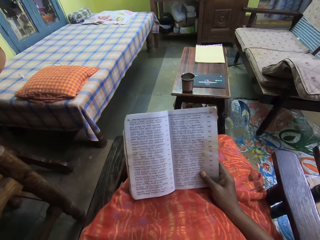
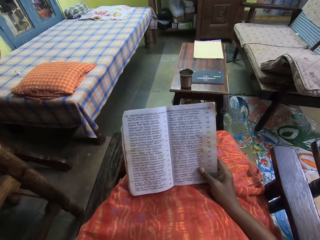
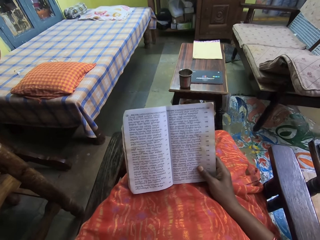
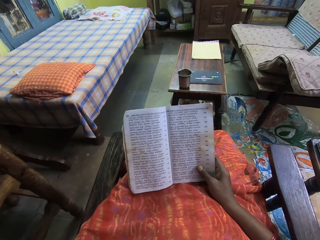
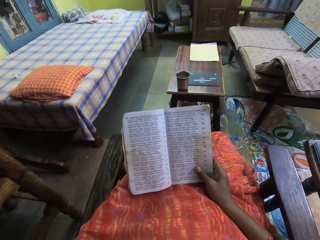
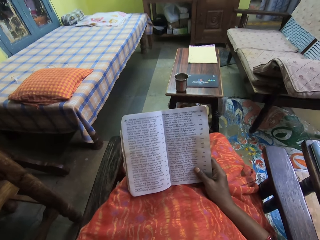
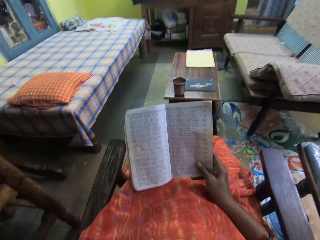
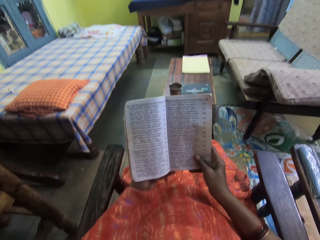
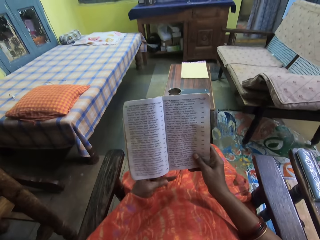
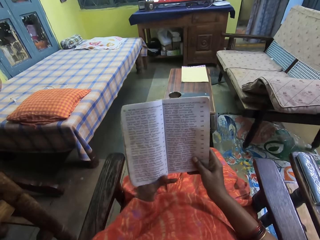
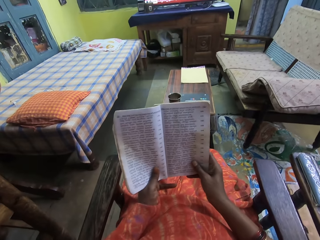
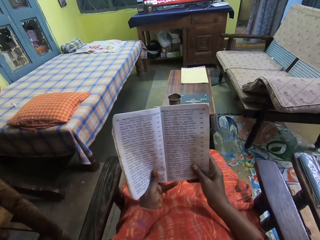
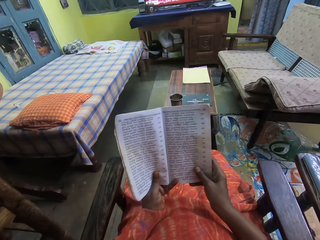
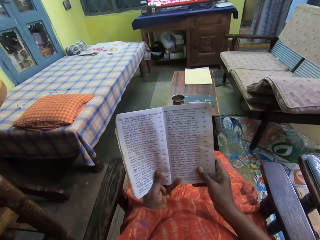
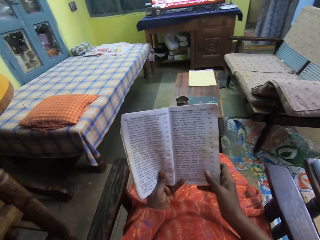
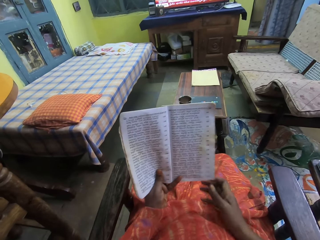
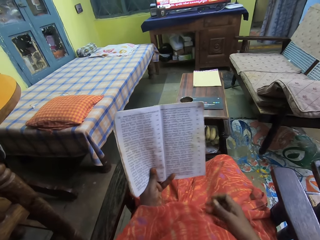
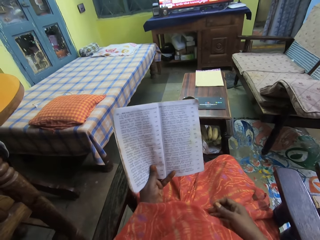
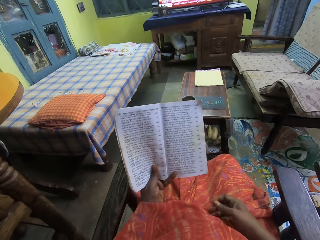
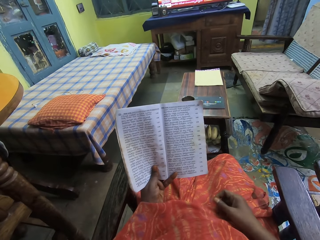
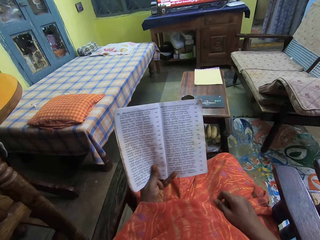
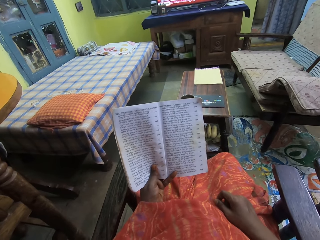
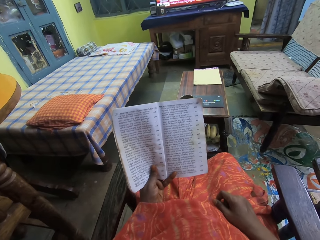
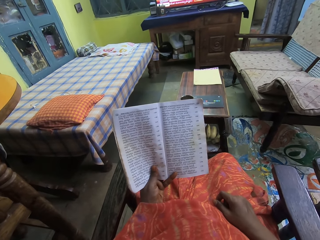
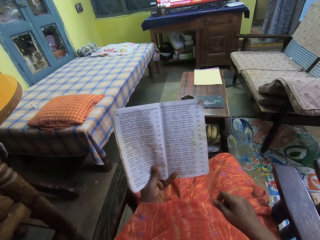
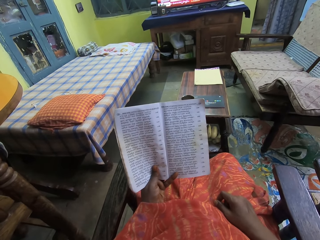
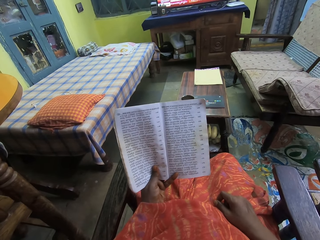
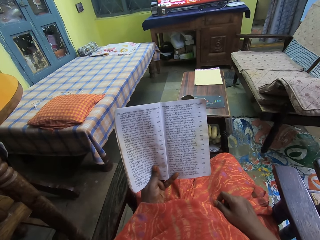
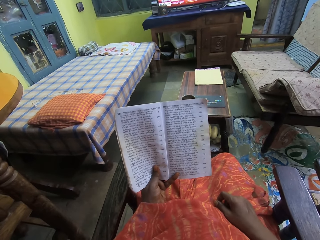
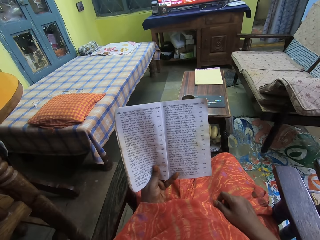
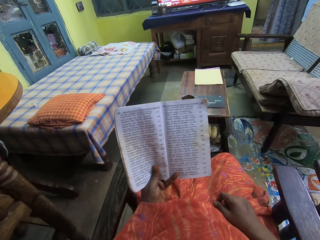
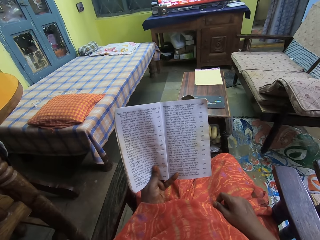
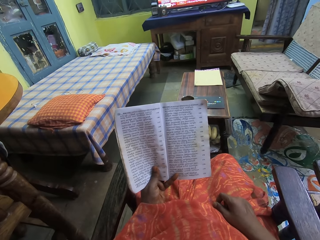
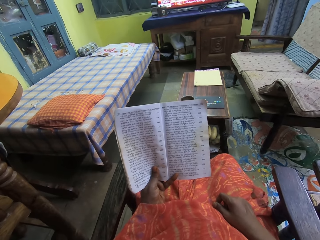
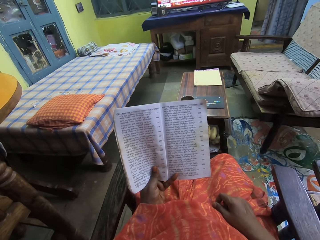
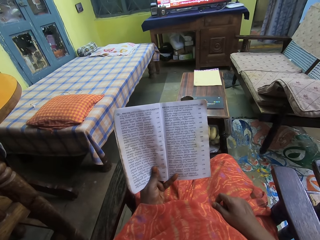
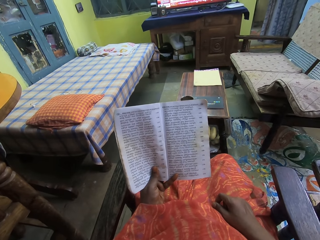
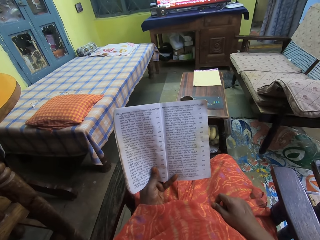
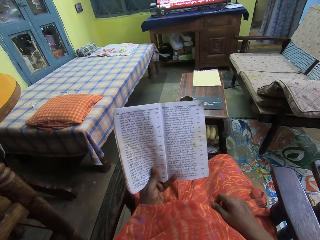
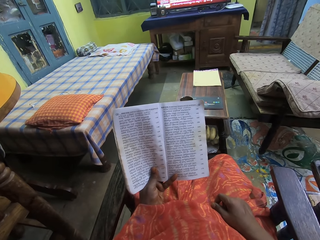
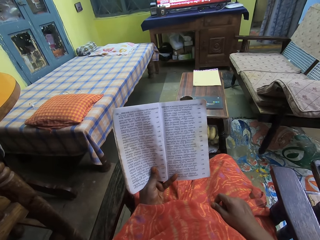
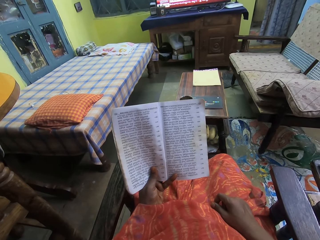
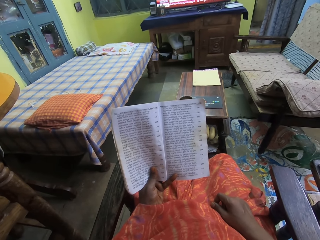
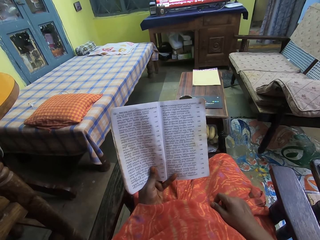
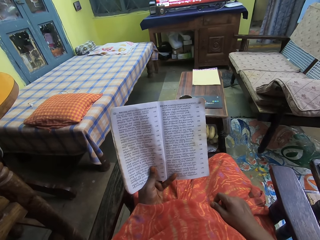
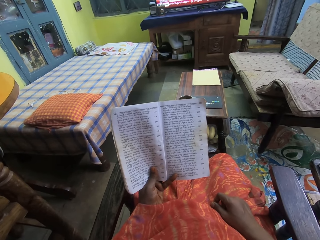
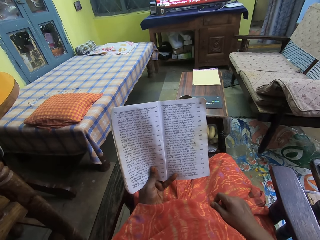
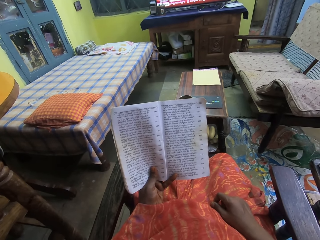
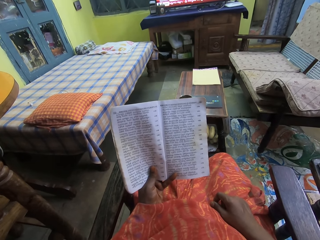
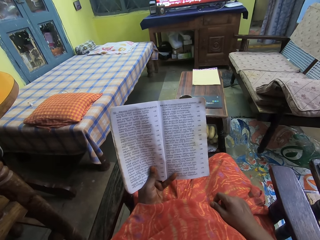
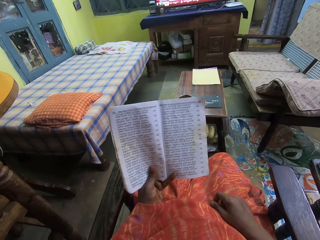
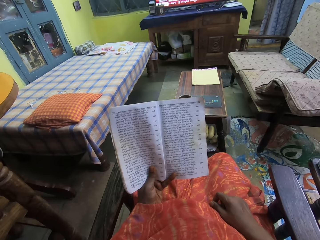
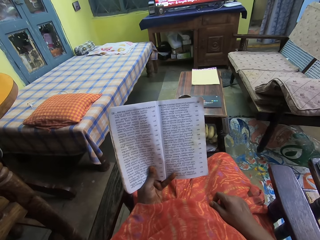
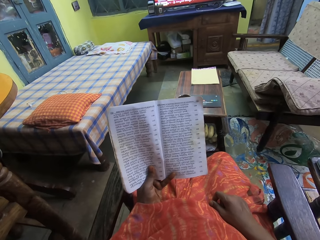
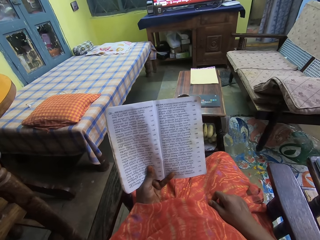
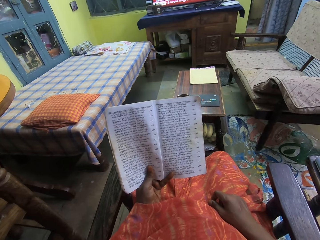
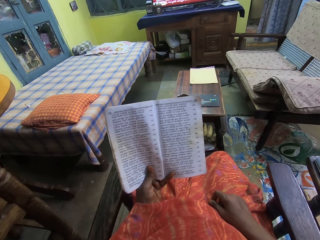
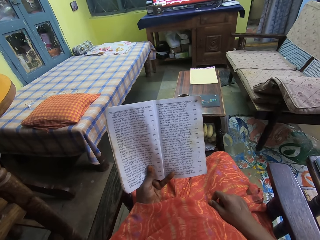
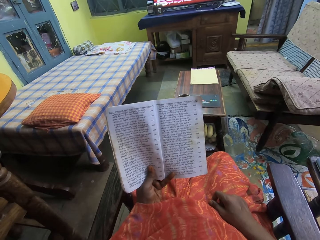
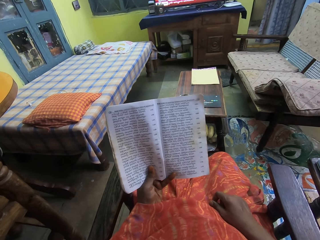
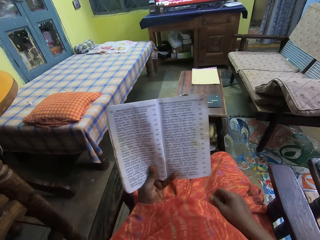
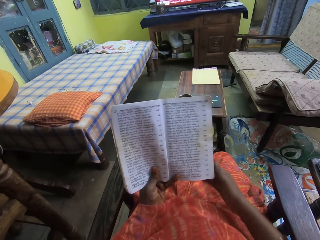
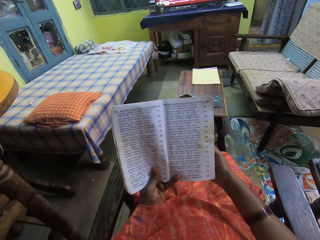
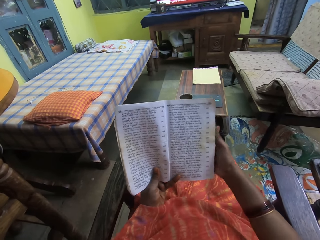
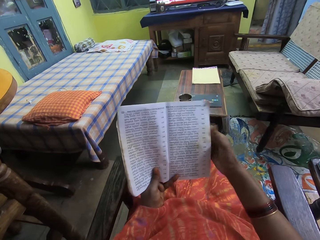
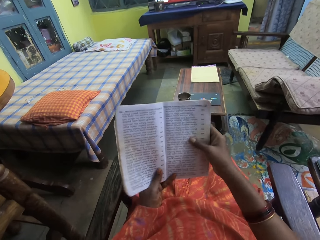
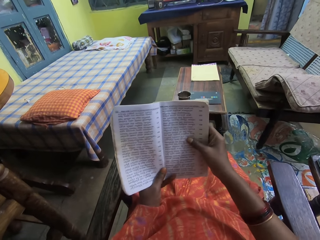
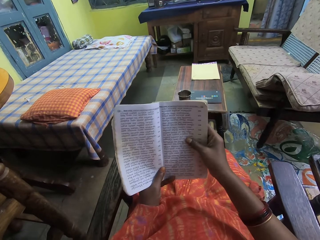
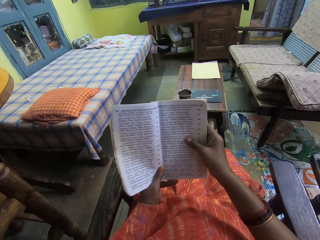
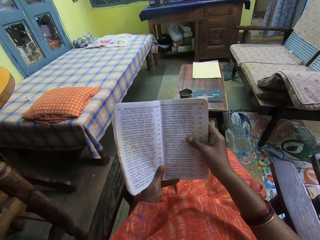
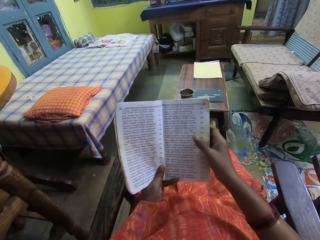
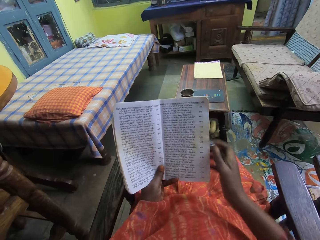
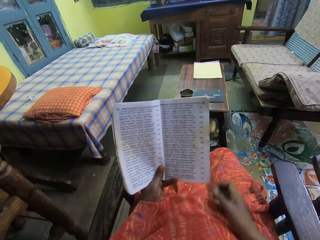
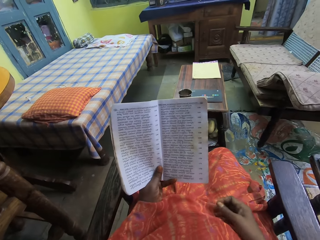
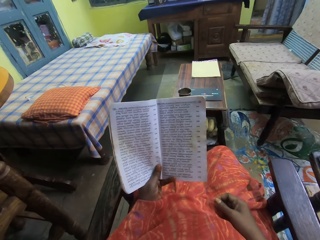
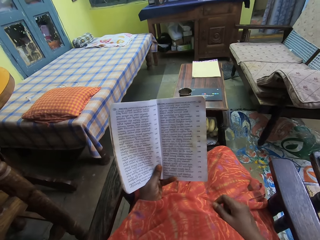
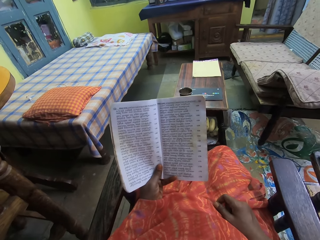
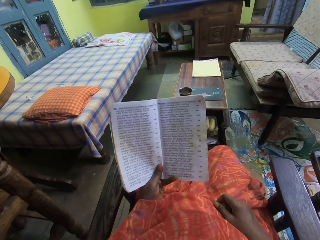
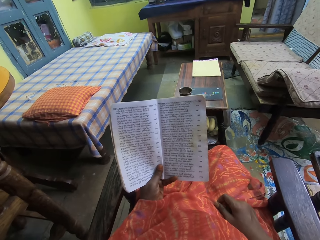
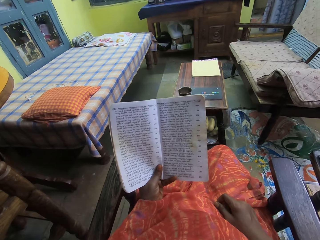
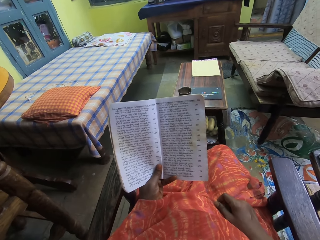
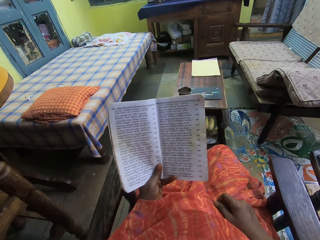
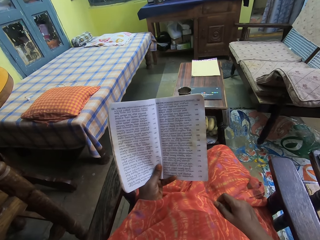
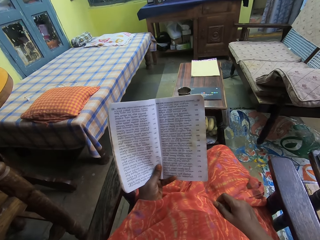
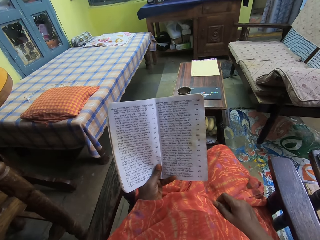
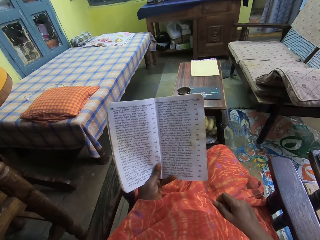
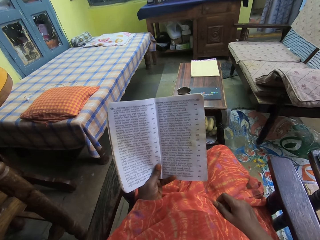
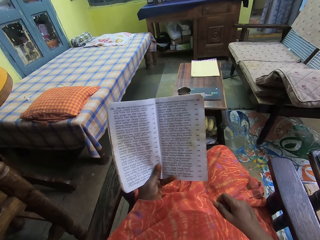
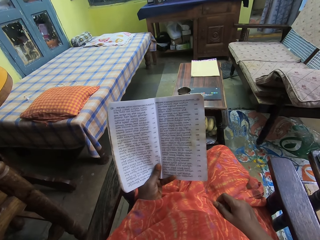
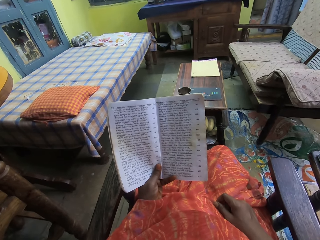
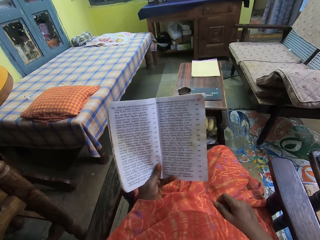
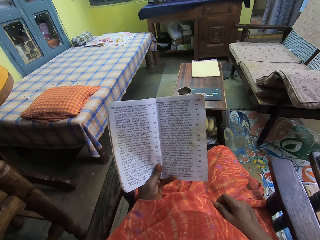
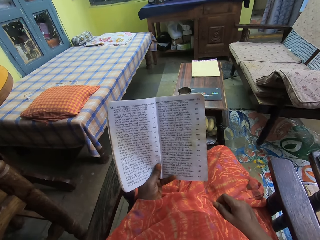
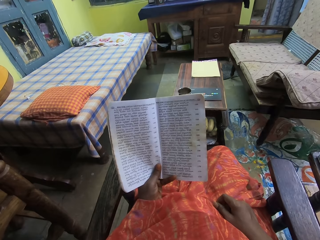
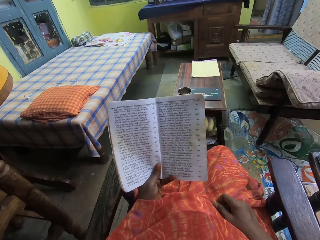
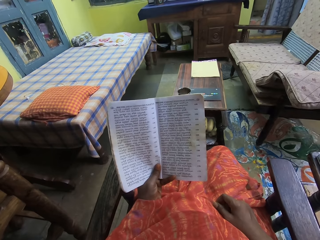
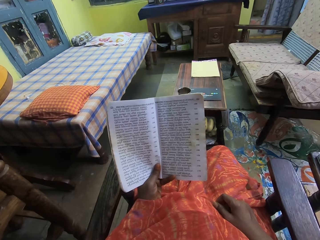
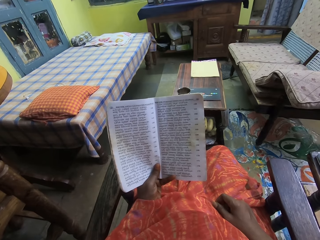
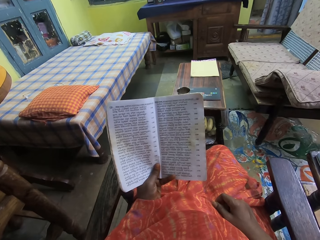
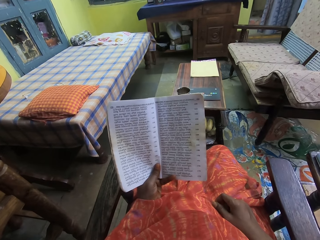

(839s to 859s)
The camera wearer raises the book. He holds the book with his left hand. He drops a hand. He holds the book with both hands. He reads the book. He holds the book with his left hand. He drops a hand.

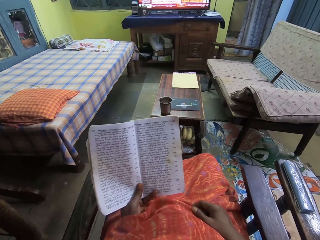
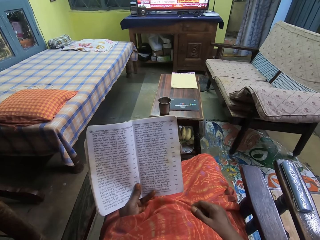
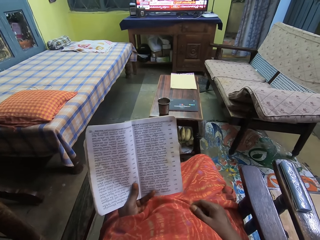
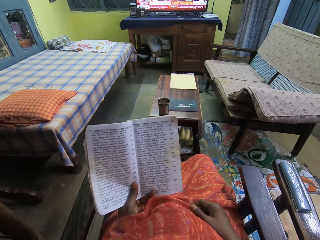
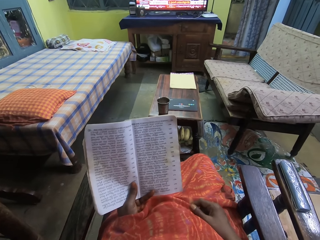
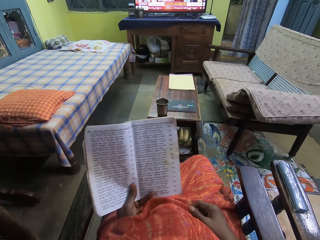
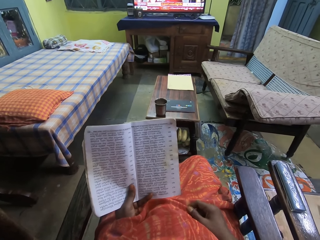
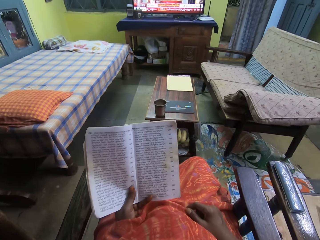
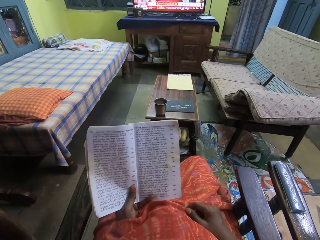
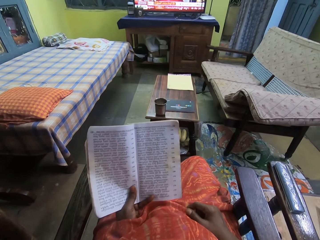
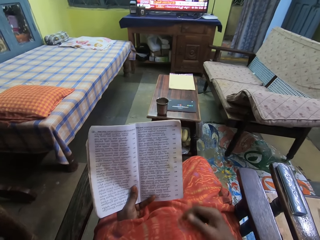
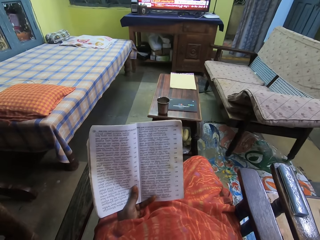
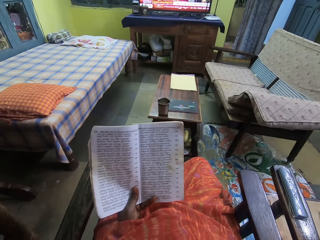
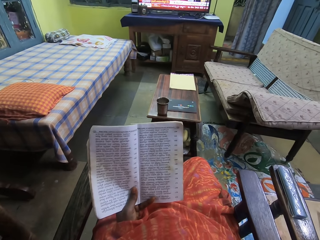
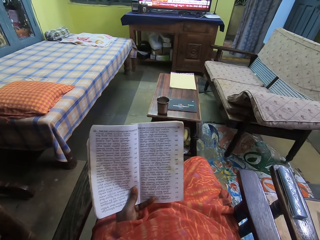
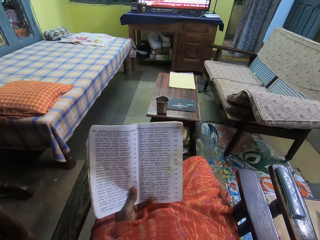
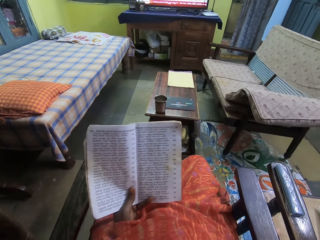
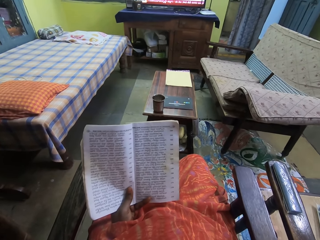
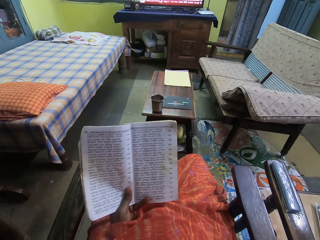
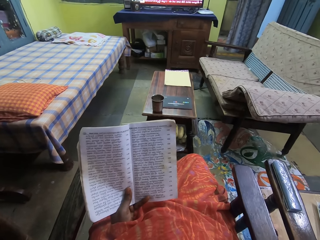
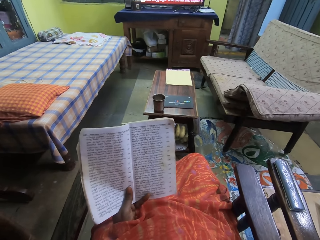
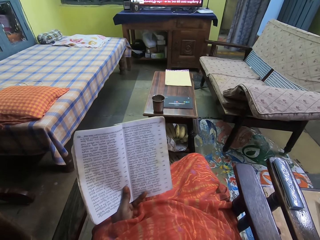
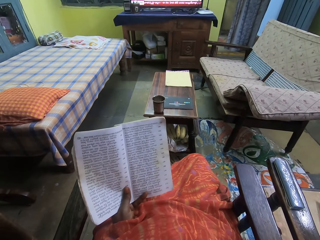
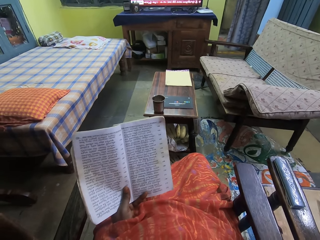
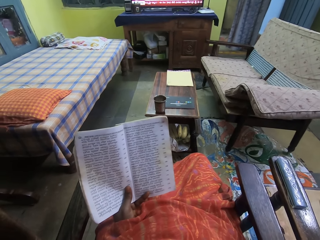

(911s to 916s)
The camera wearer raises his right hand.
